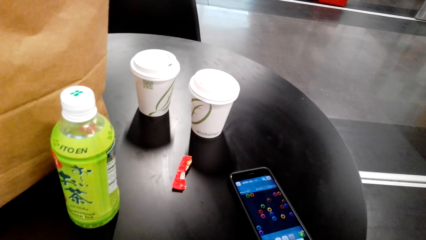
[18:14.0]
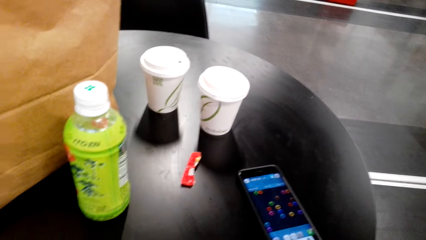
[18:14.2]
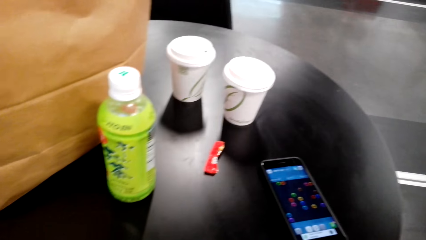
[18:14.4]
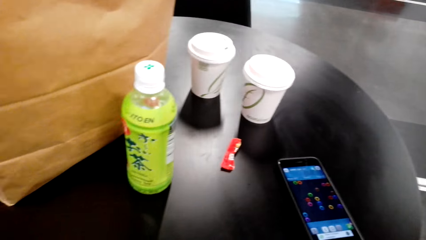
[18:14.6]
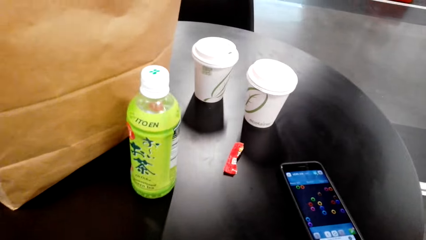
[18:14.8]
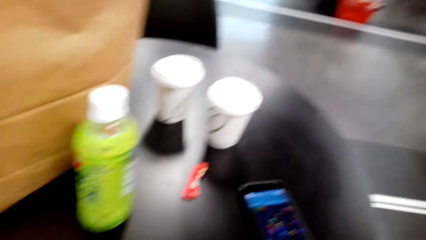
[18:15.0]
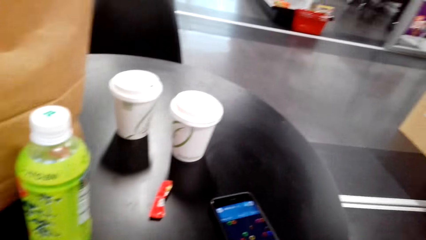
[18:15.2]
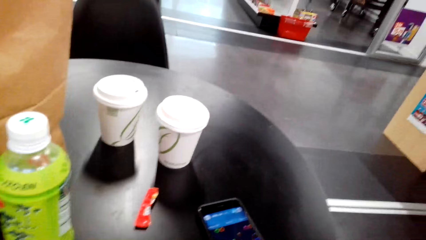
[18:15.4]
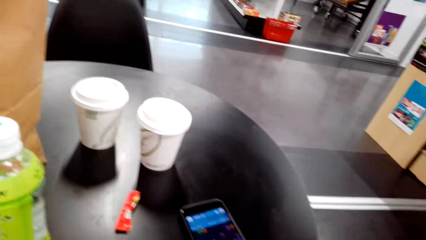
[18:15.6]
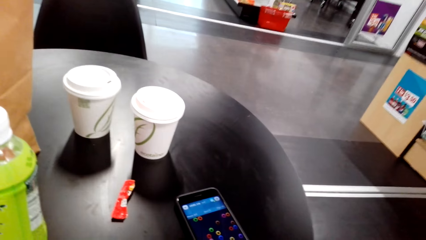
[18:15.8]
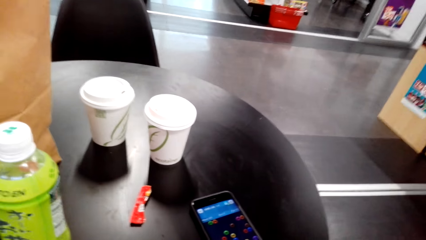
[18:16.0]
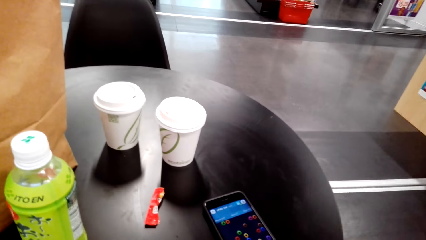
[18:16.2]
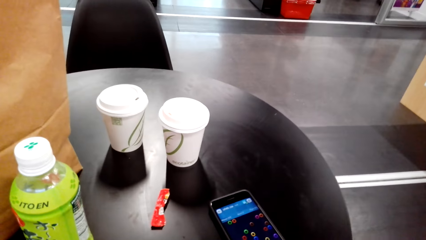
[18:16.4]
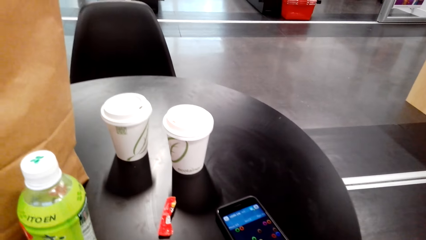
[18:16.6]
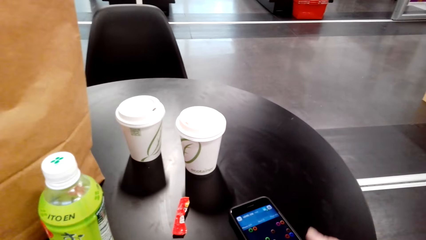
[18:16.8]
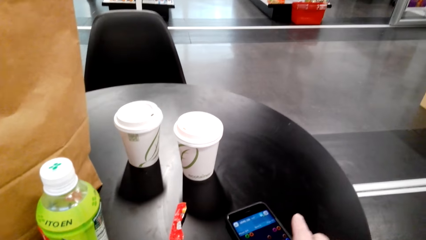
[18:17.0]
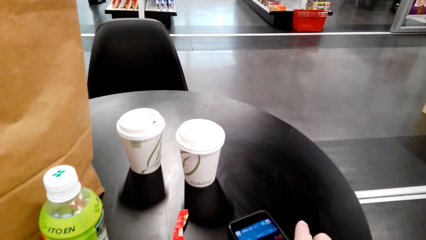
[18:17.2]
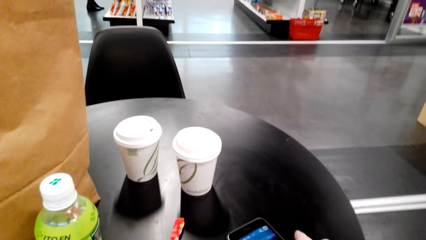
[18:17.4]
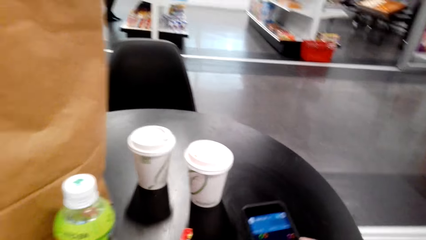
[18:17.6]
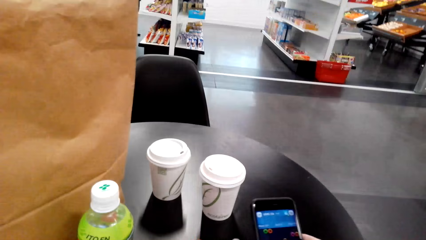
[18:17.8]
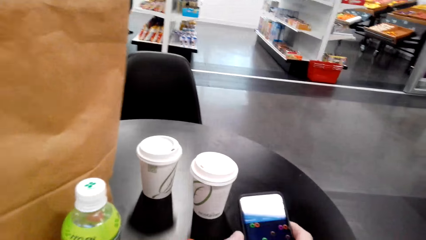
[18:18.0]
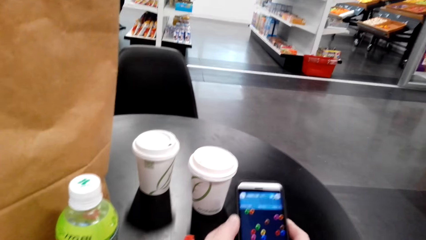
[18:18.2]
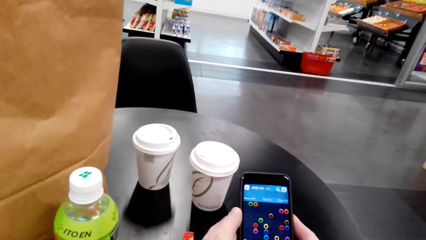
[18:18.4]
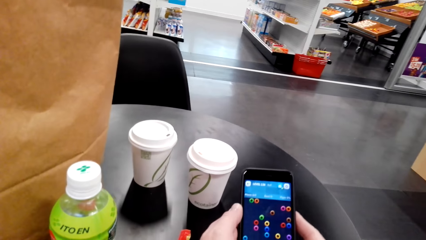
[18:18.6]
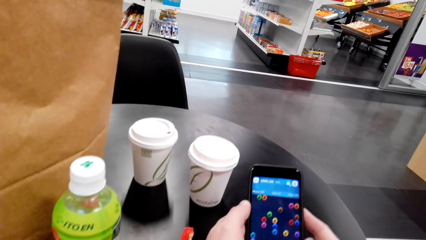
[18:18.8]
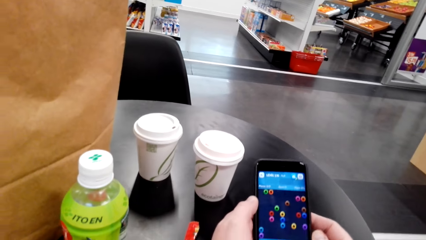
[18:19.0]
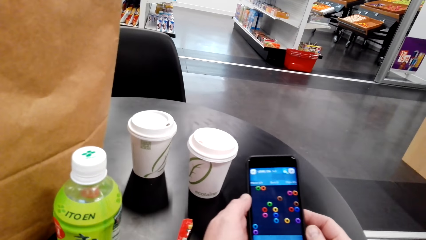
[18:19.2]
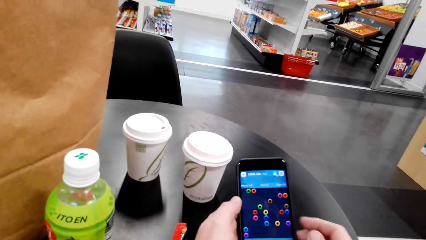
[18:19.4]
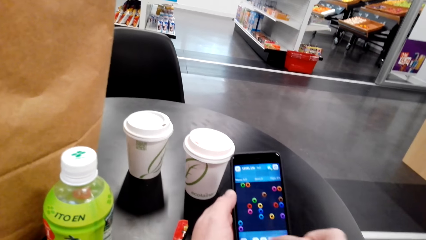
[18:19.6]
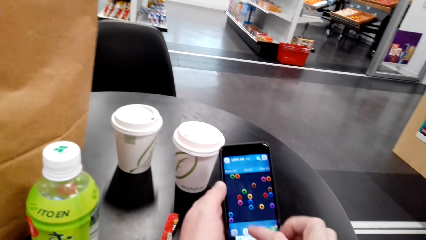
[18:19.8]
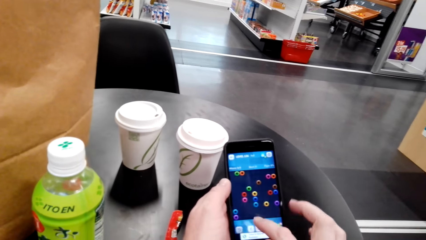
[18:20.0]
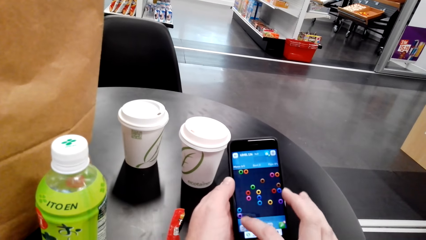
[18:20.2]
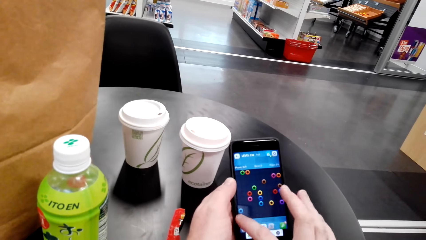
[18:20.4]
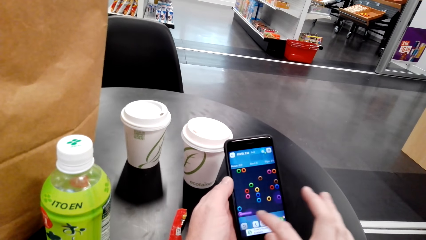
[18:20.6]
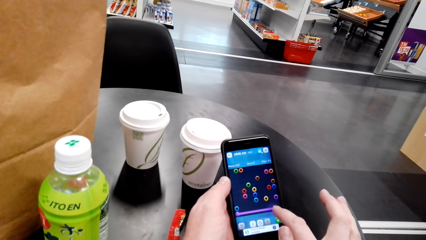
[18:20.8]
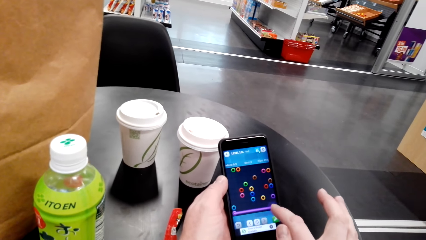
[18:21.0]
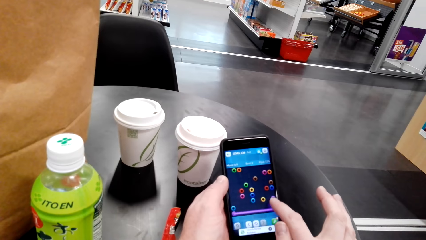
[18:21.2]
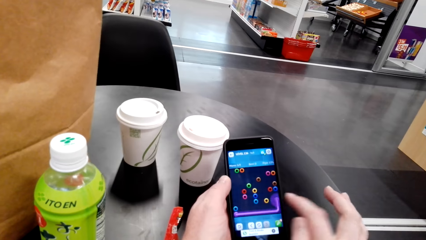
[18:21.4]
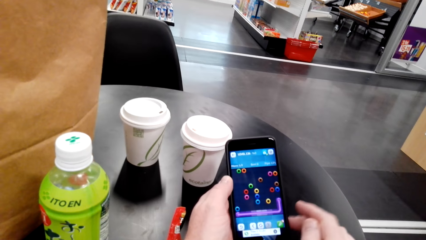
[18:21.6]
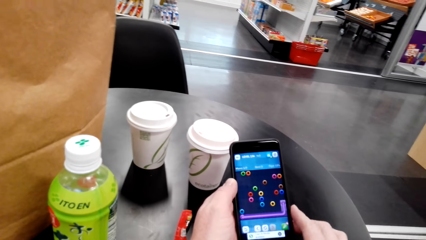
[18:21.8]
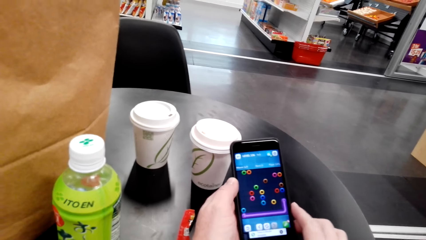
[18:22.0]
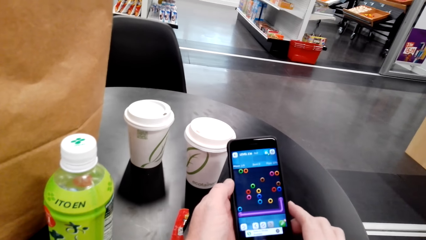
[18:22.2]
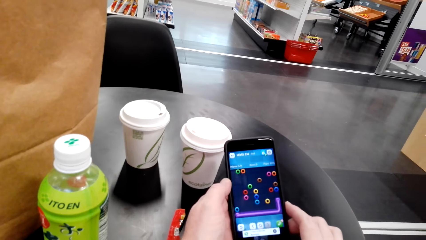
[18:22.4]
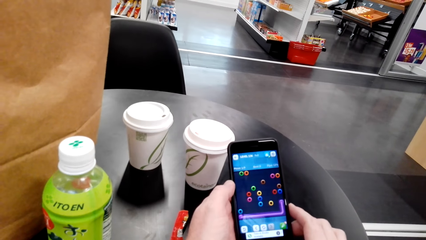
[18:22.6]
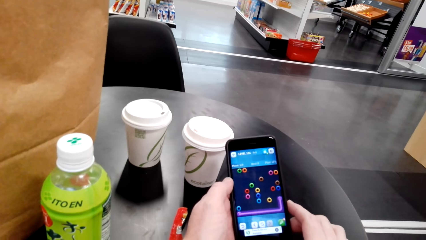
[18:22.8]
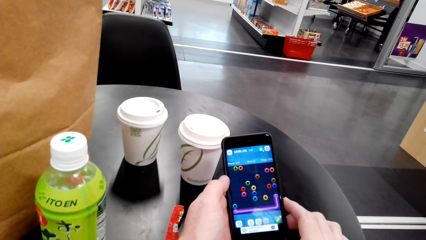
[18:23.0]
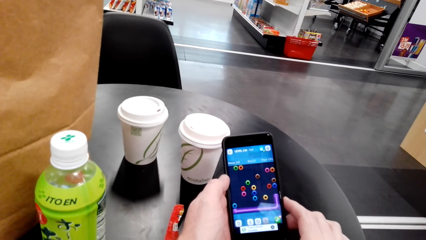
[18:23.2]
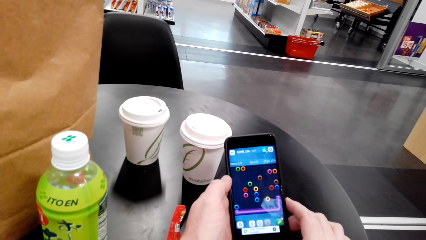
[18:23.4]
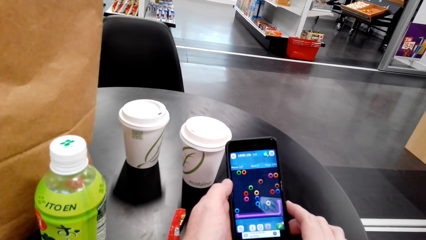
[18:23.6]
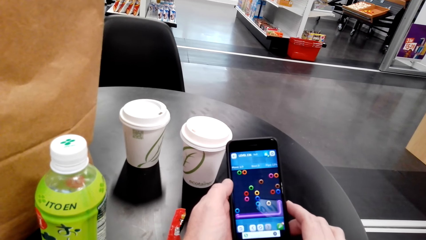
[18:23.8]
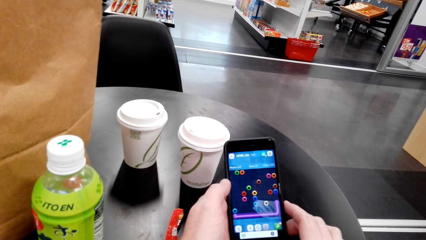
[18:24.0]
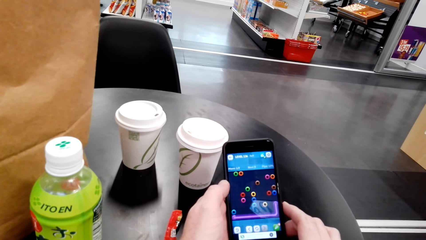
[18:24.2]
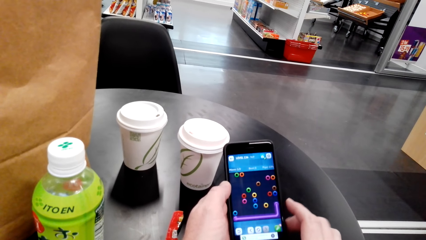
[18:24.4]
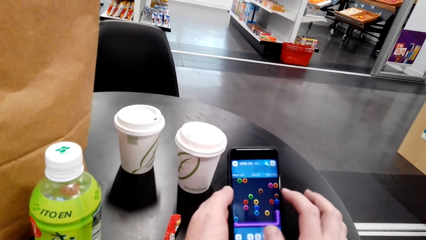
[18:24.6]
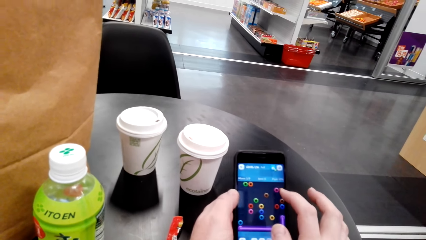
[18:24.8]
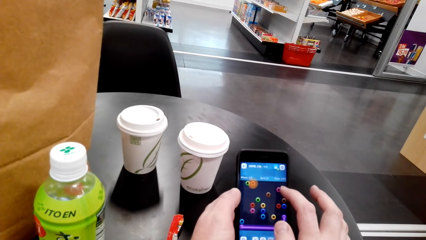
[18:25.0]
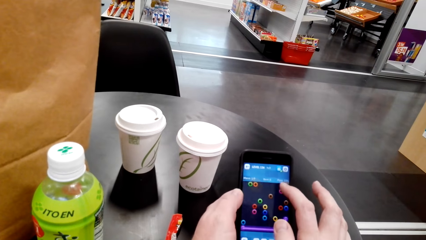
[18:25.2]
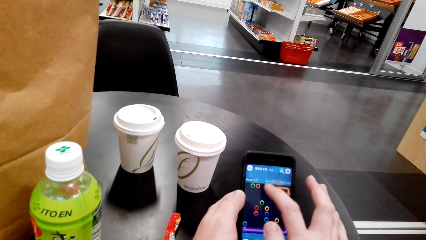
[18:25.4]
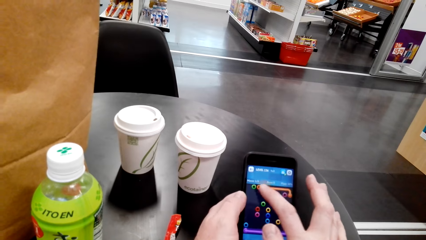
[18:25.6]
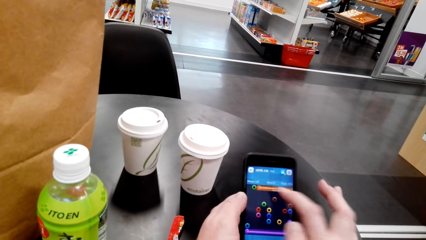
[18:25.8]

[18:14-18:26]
The camera wearer picks up the phone from the table. They play a game in their phone.

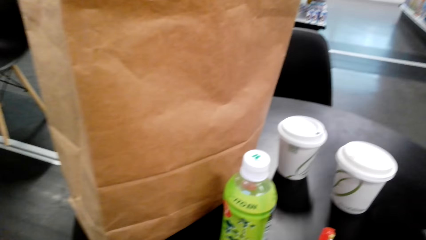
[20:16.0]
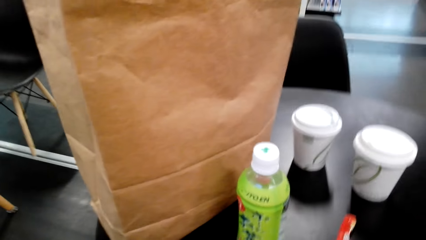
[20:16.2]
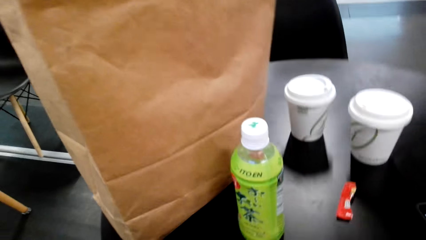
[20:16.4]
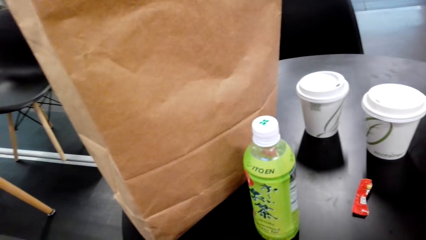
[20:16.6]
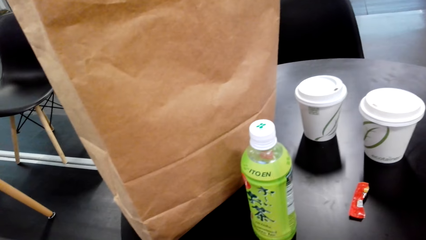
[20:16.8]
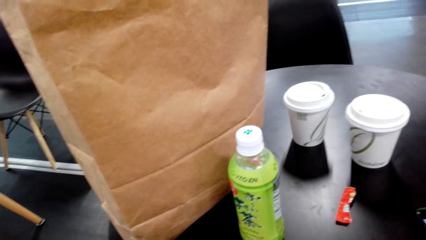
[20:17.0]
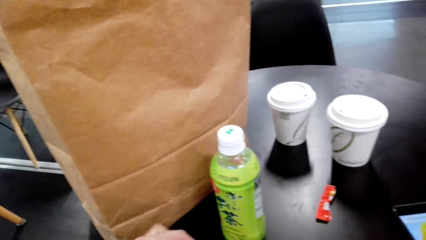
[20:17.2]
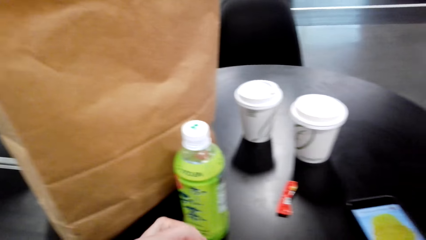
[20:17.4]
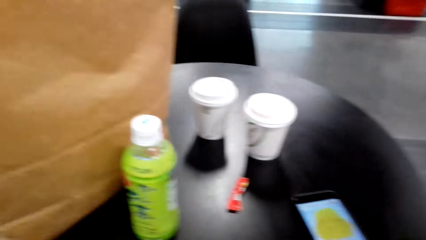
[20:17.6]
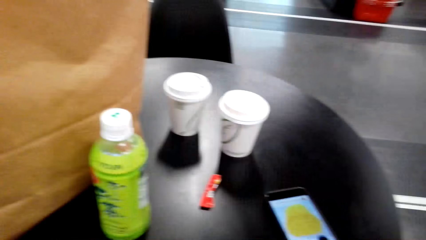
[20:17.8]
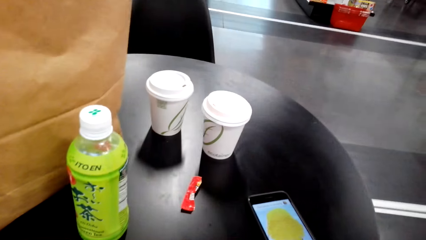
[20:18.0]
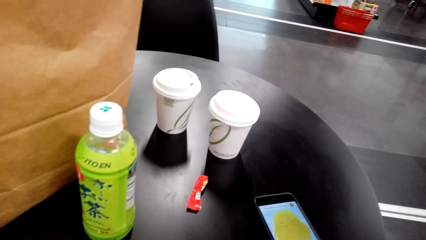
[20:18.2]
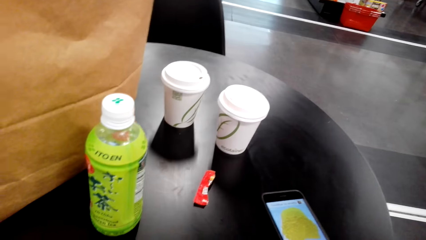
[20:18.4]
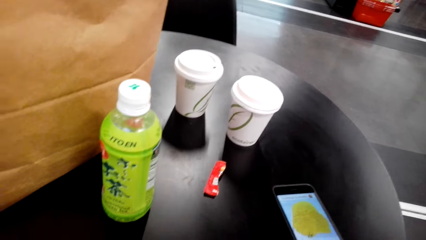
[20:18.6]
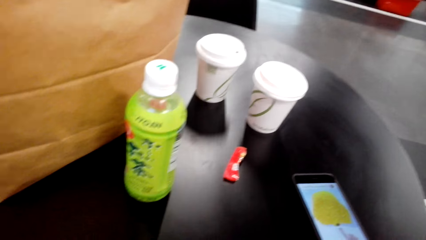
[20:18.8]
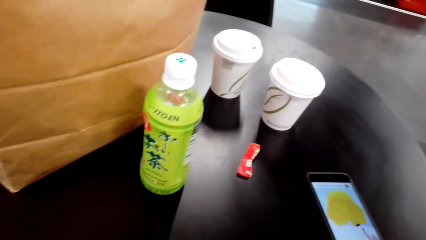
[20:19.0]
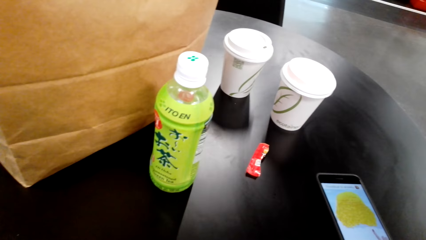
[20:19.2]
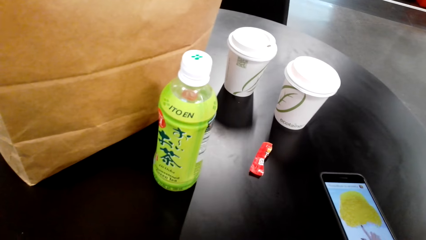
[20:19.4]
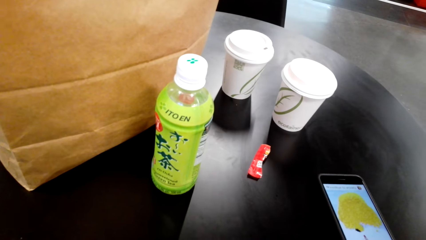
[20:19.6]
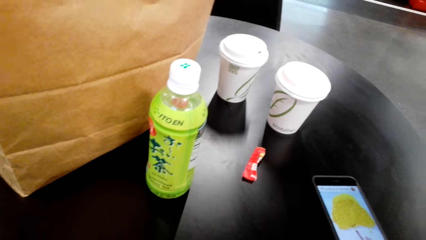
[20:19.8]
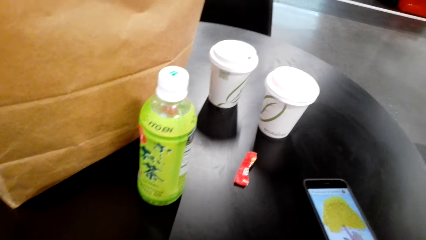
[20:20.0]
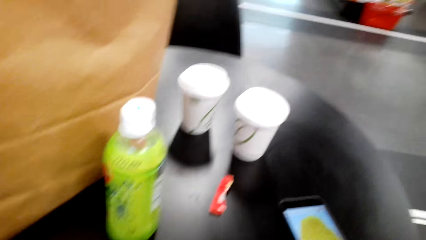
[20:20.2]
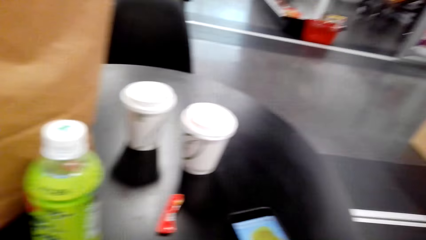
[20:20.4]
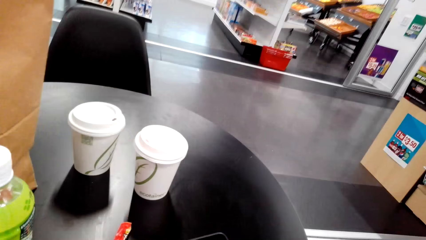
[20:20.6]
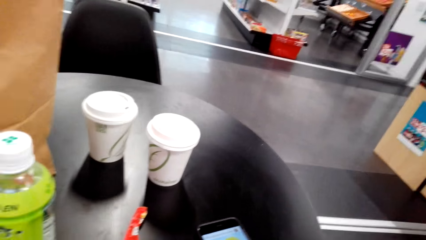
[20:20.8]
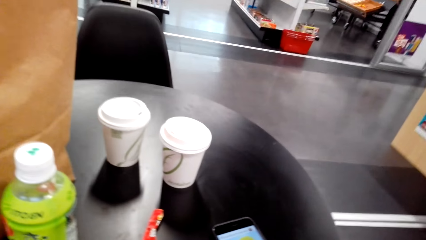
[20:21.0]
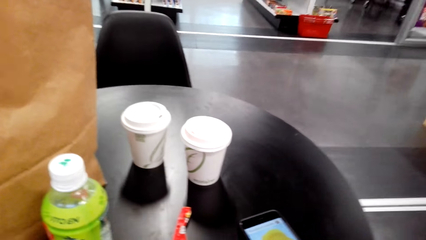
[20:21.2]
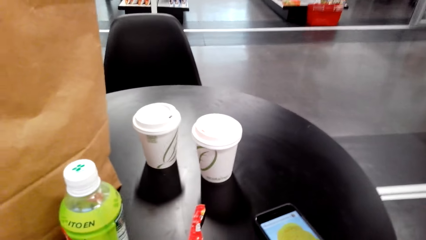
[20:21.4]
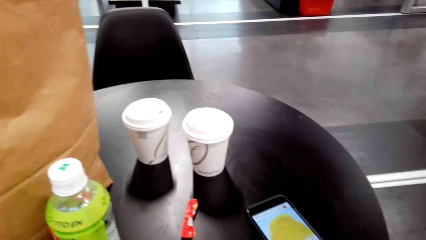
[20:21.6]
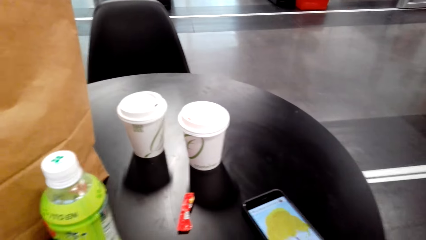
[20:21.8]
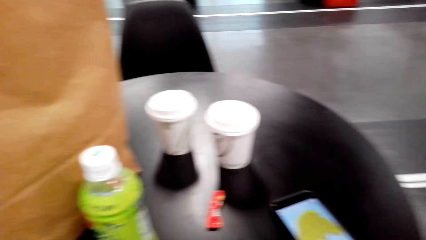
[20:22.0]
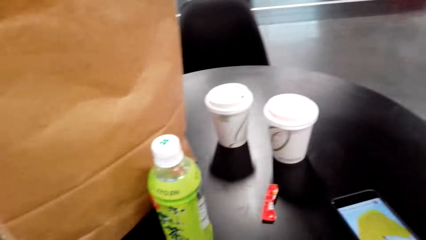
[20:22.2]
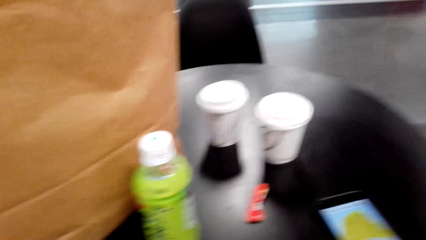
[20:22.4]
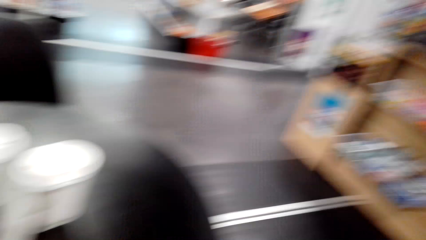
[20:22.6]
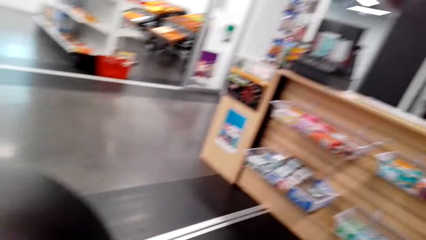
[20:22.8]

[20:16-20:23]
The camera wearer picks up something from the table.
